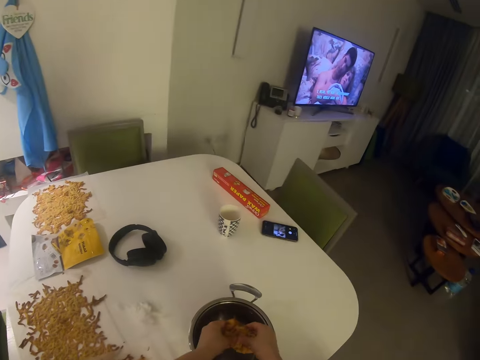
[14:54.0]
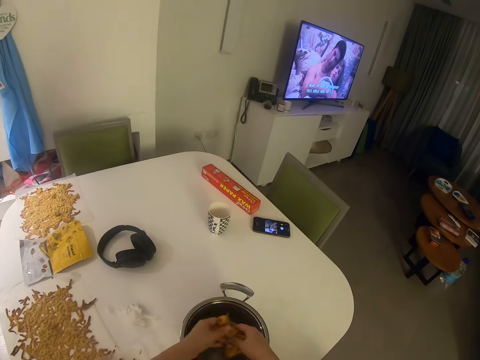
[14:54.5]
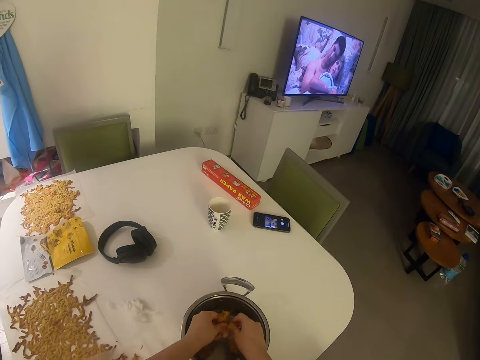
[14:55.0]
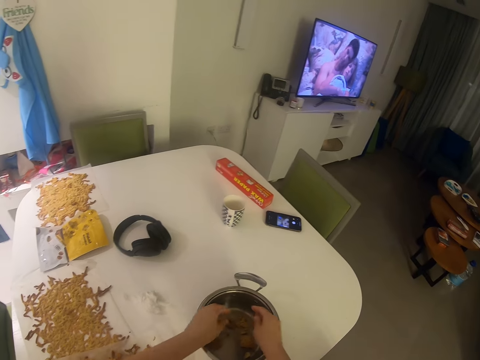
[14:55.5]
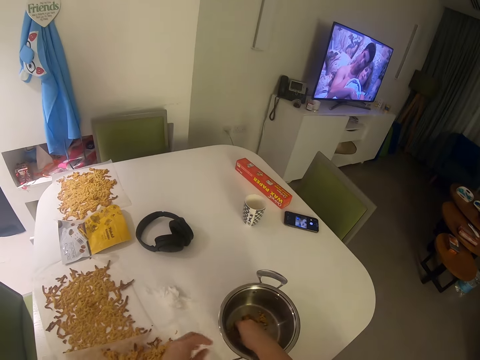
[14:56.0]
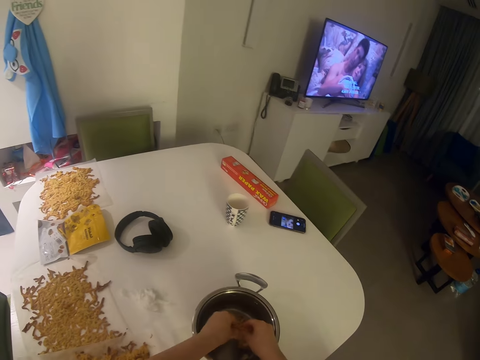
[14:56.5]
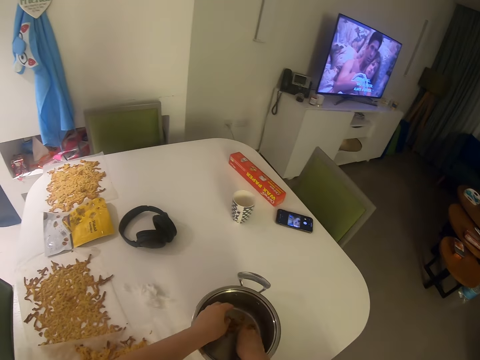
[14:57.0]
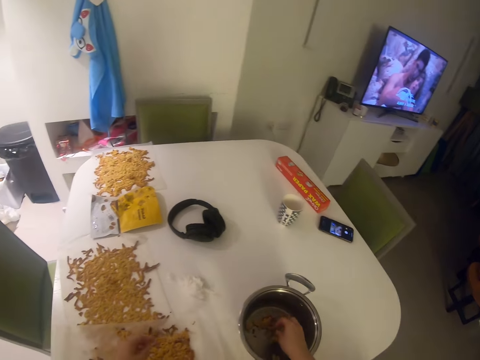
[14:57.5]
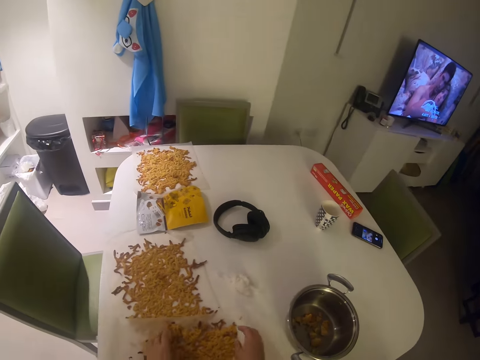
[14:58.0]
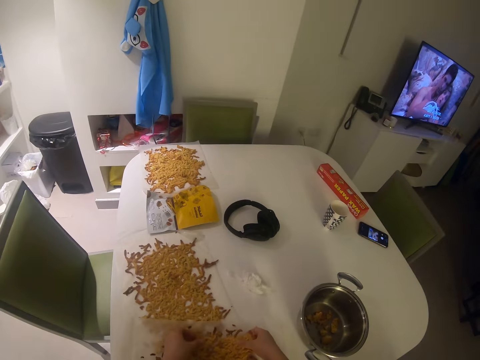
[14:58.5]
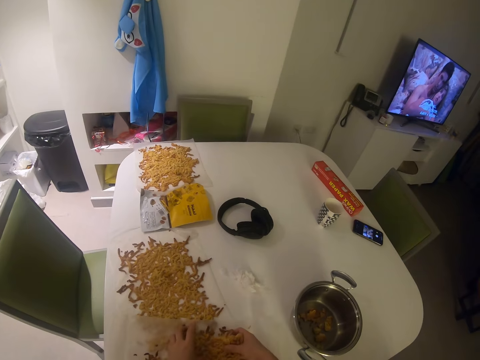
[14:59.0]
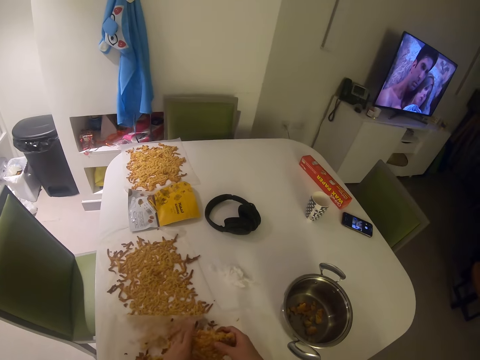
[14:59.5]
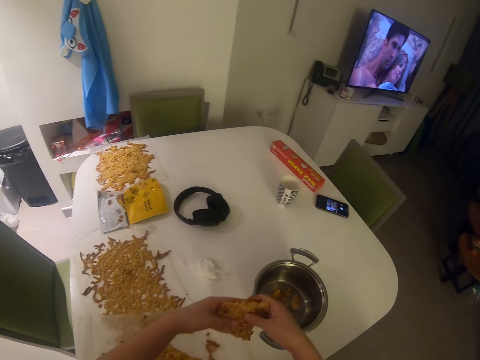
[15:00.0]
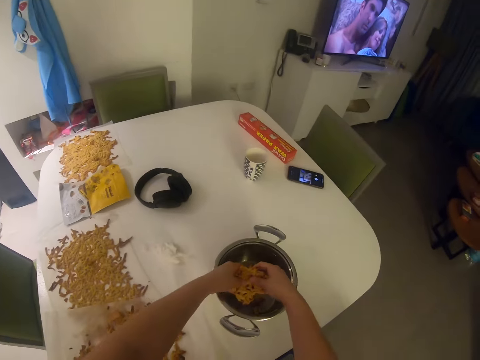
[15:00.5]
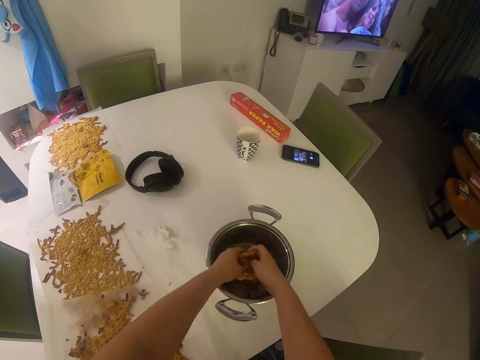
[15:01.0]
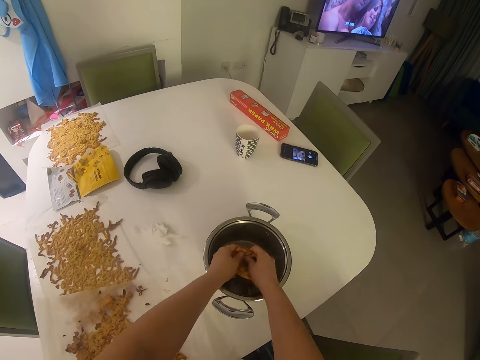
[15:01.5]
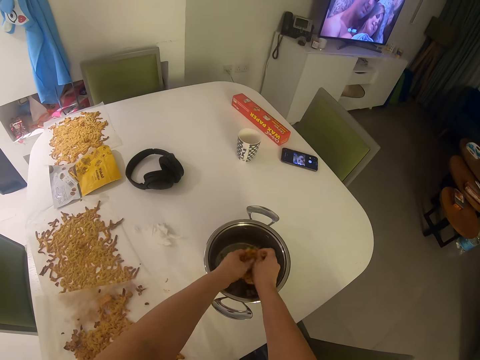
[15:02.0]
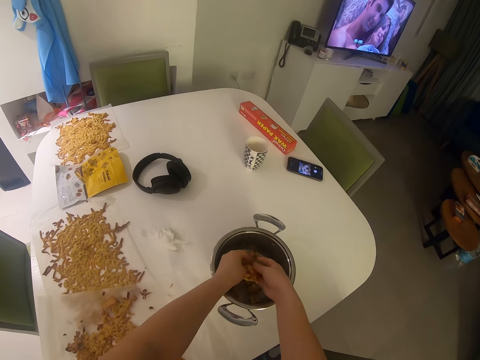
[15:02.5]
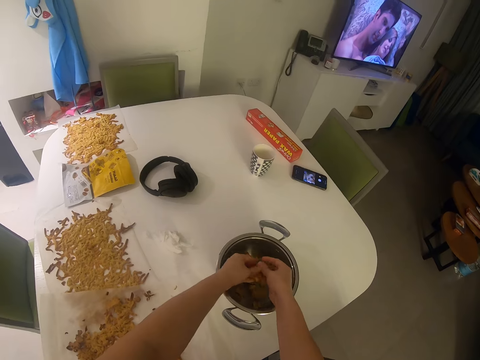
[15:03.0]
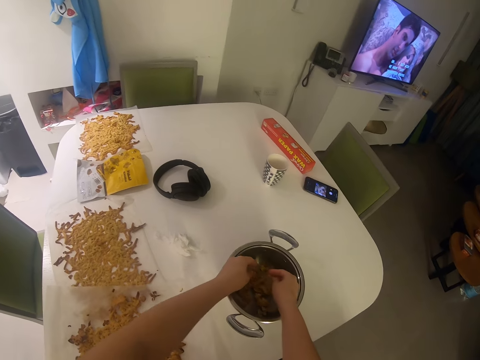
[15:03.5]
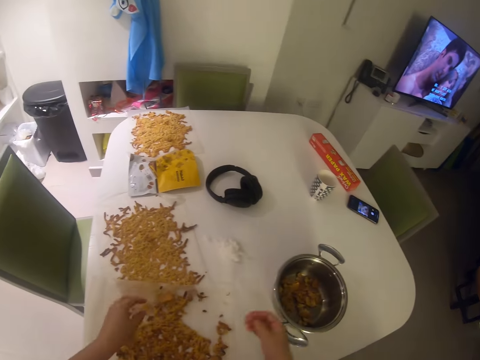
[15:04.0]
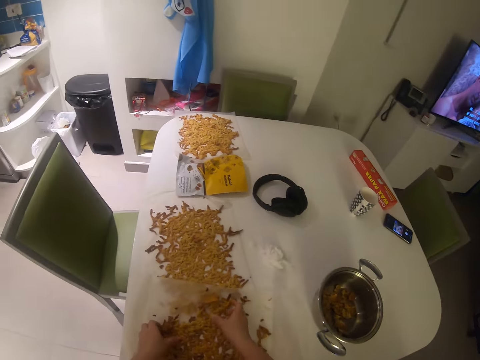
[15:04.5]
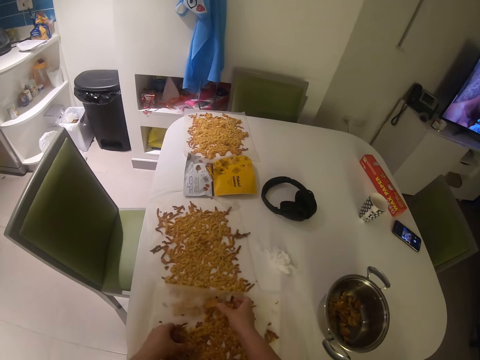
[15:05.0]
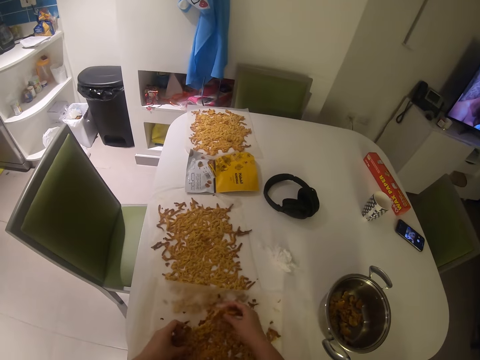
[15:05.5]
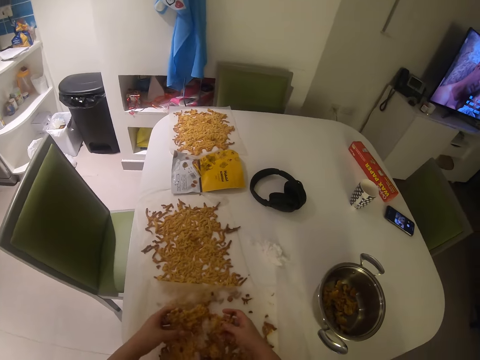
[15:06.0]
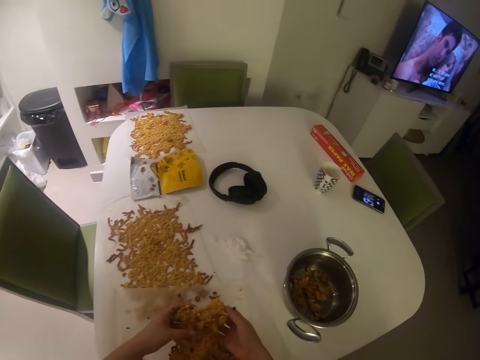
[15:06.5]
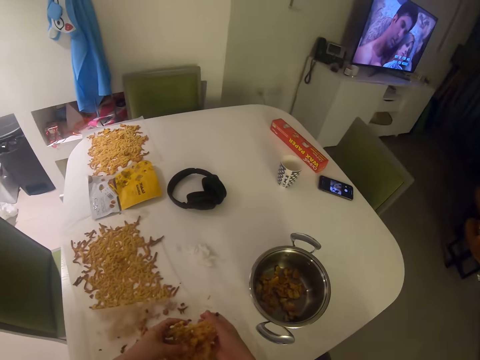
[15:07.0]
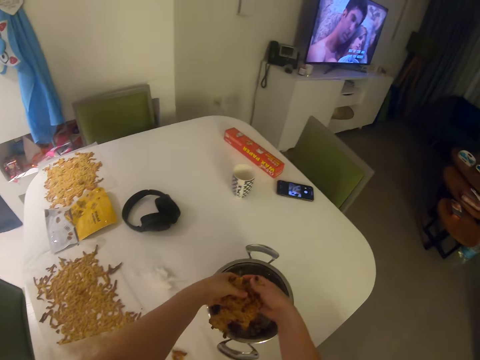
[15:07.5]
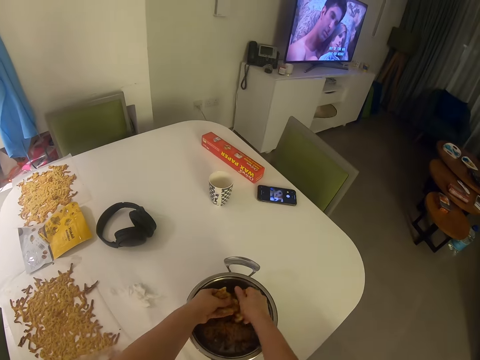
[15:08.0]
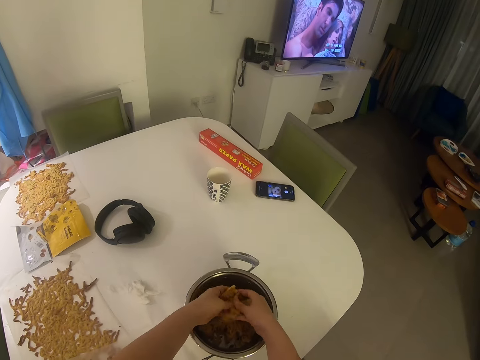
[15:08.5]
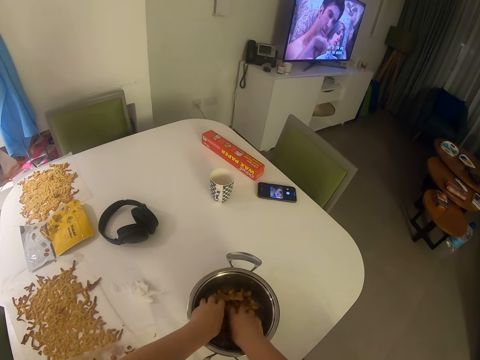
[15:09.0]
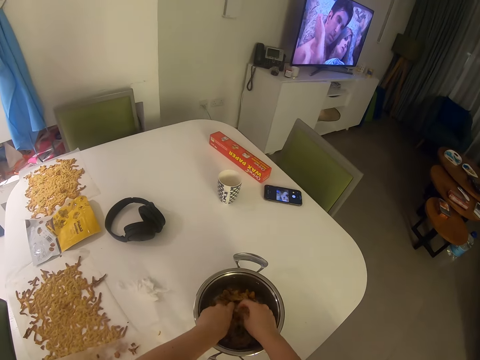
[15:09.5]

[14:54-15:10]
The camera wearer shreds the food item with both hands into the pot. They swing their hand. They pick up something. They swing their hand. They drop something in the cooking pot. They swing their hand. They pick up something. They swing their hand. They drop something in the cooking pot.

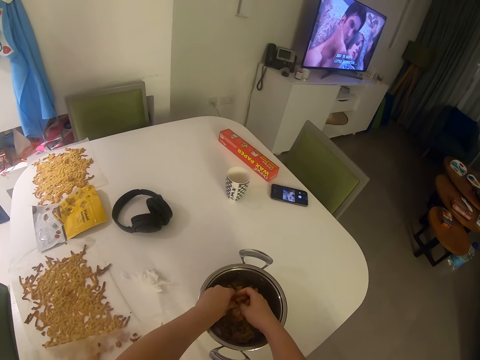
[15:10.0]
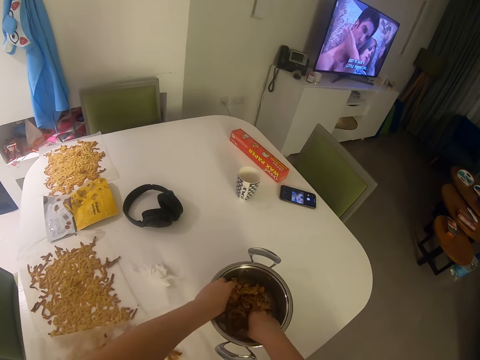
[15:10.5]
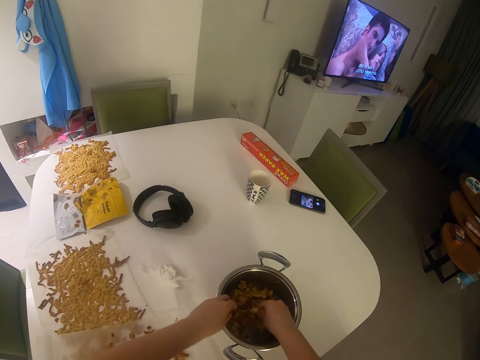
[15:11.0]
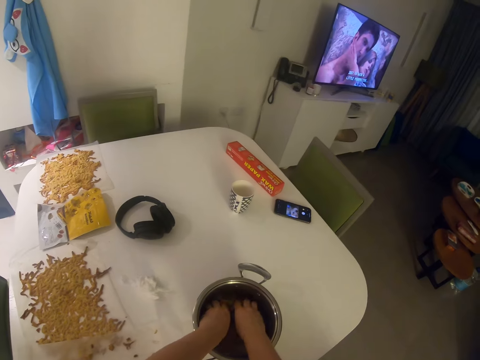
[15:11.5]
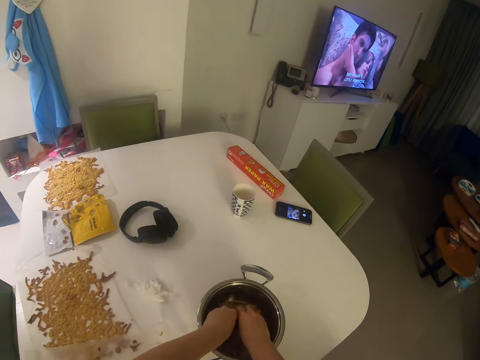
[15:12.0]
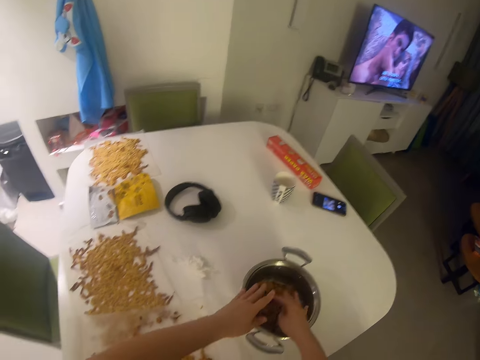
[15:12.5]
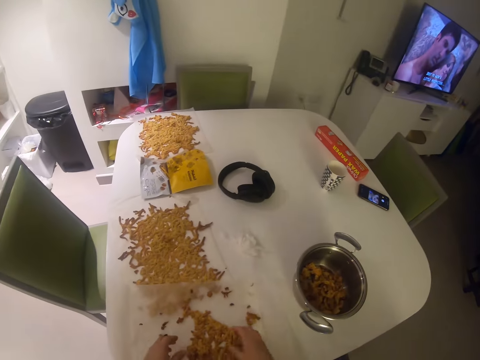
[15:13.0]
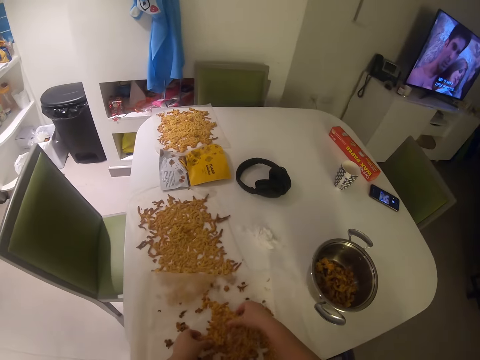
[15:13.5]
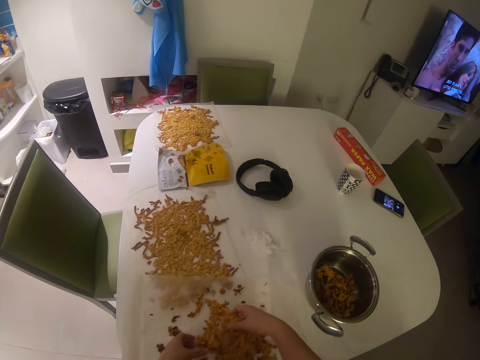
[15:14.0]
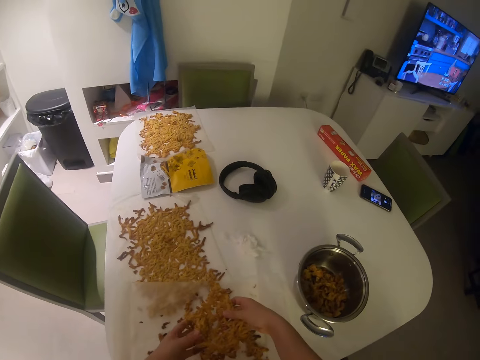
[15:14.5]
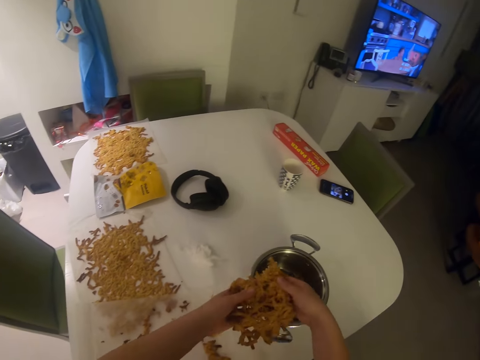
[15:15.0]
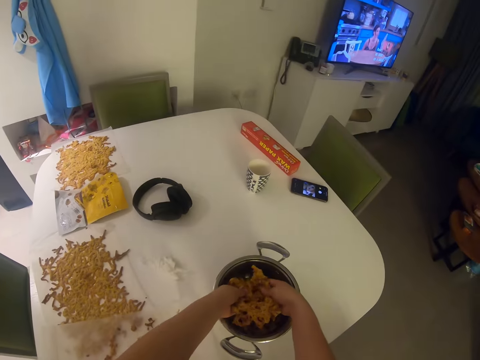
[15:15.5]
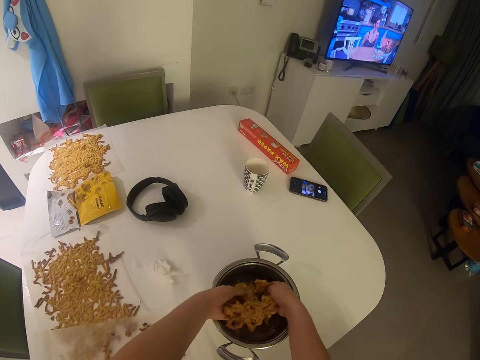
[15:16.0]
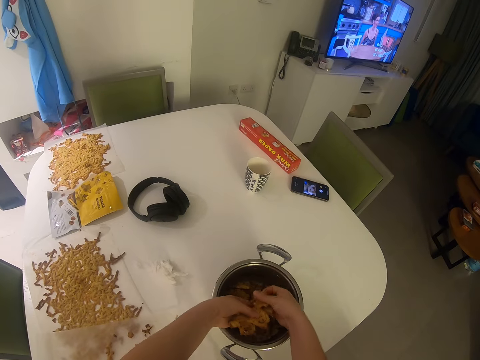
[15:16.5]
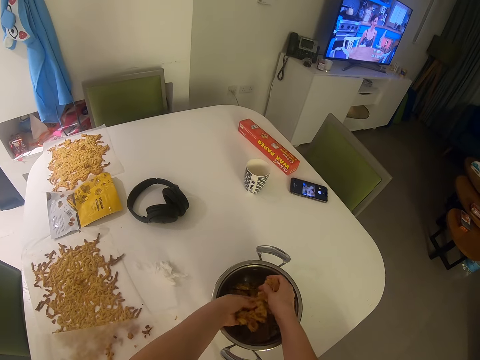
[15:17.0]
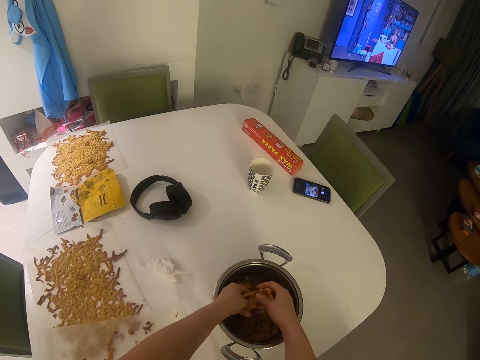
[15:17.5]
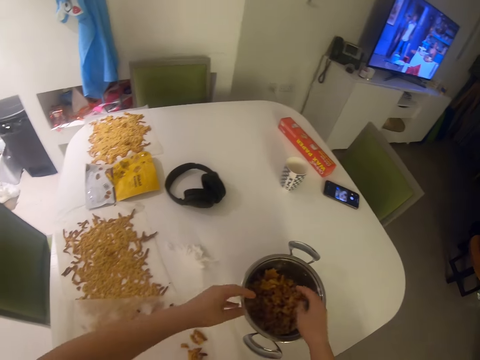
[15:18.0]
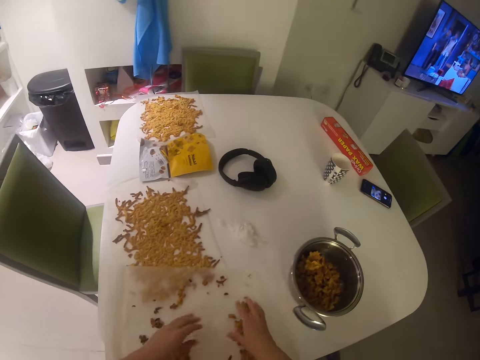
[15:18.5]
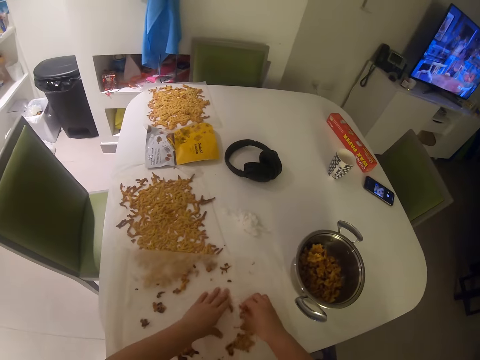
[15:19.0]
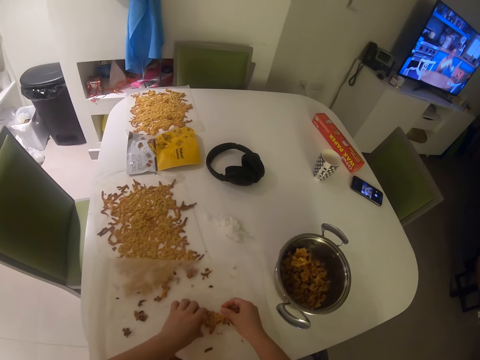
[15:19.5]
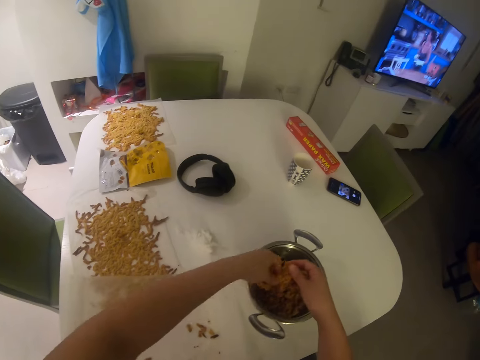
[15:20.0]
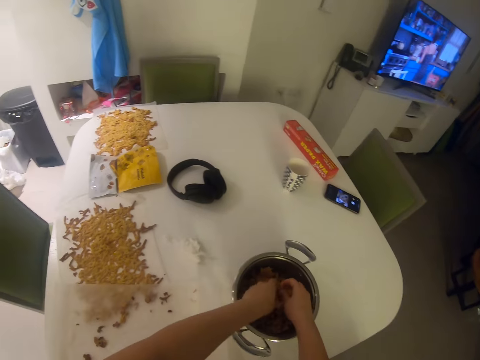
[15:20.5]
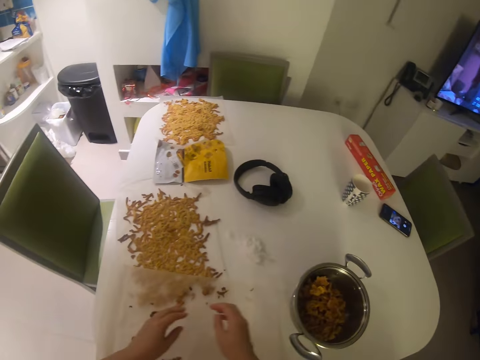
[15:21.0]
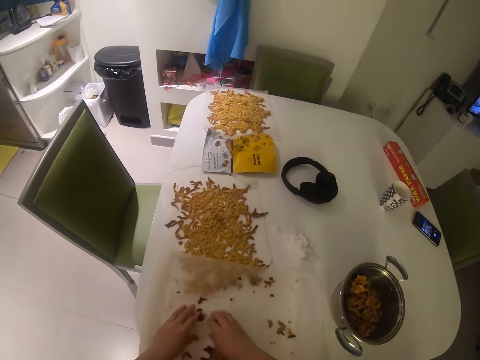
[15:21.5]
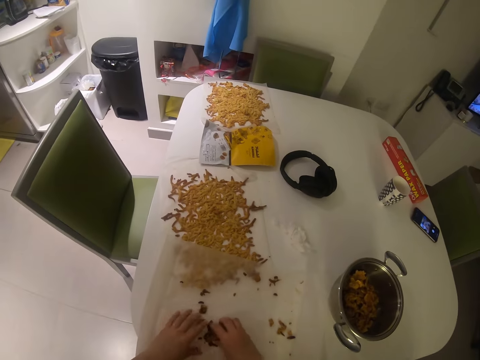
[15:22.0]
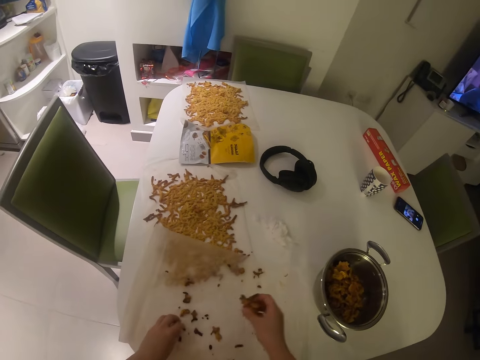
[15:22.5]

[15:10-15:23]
The camera wearer crushes something. They swing their hand. They pick up something. They swing their hand. They drop something in the cooking pot. They swing their hand. They pick up something. They swing their hand. They drop something in the cooking pot. They swing their hand. They pick up something. They swing their hand.
